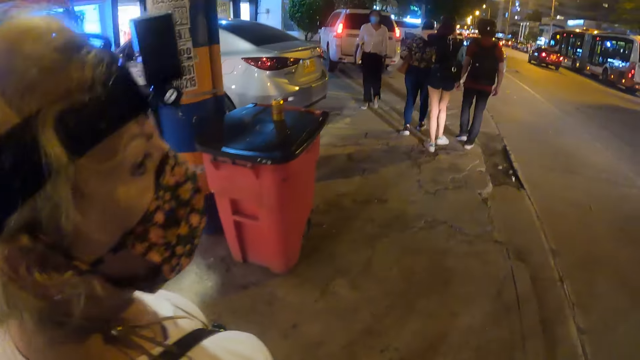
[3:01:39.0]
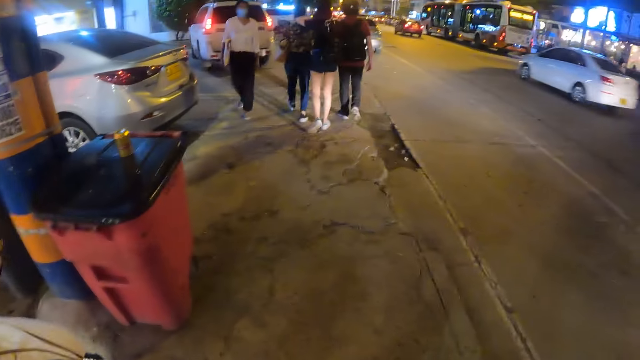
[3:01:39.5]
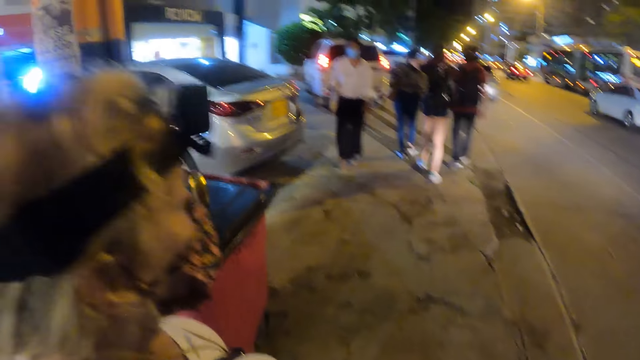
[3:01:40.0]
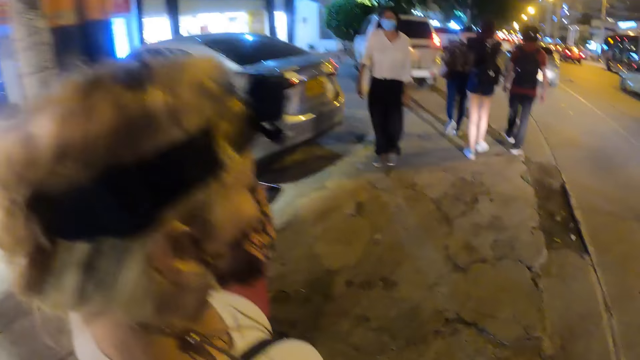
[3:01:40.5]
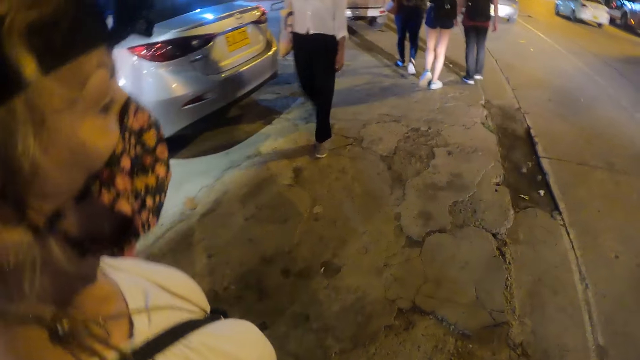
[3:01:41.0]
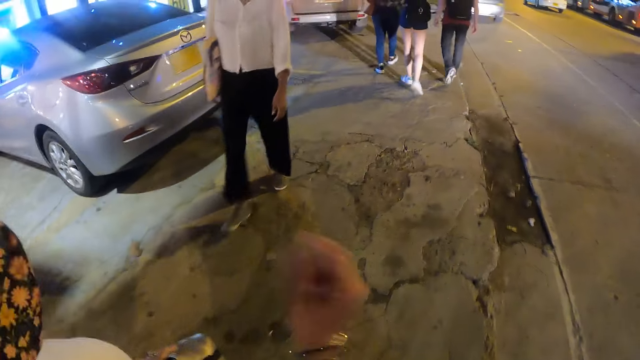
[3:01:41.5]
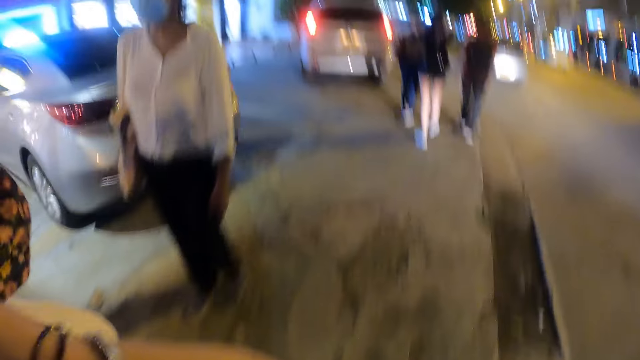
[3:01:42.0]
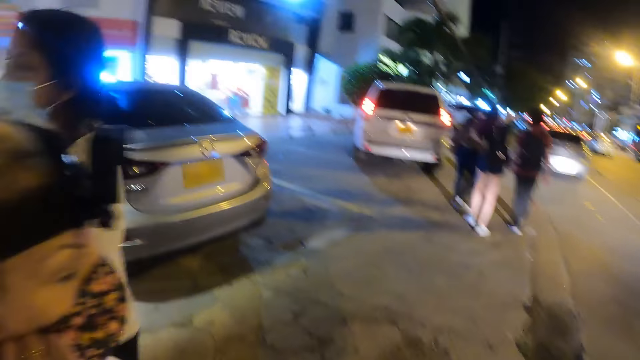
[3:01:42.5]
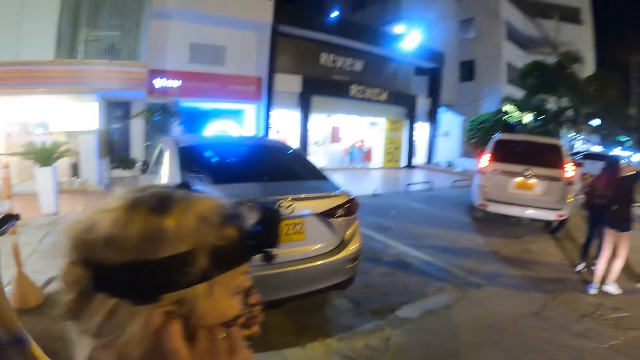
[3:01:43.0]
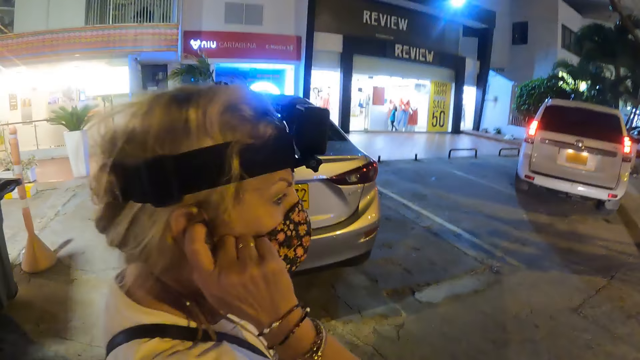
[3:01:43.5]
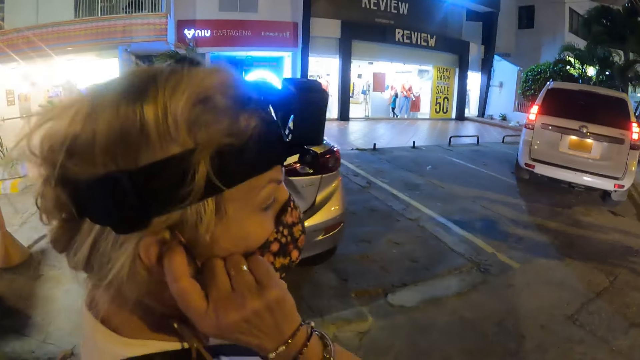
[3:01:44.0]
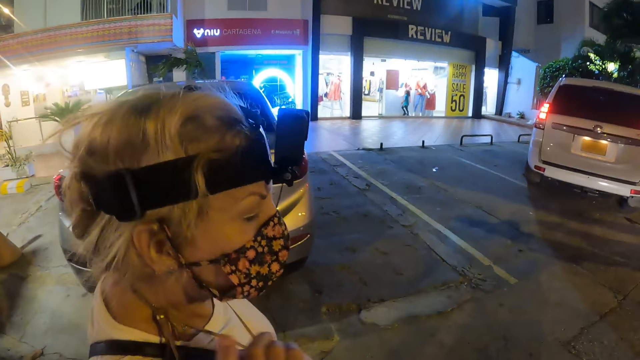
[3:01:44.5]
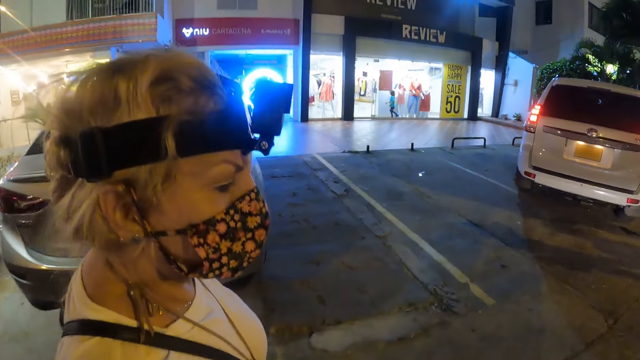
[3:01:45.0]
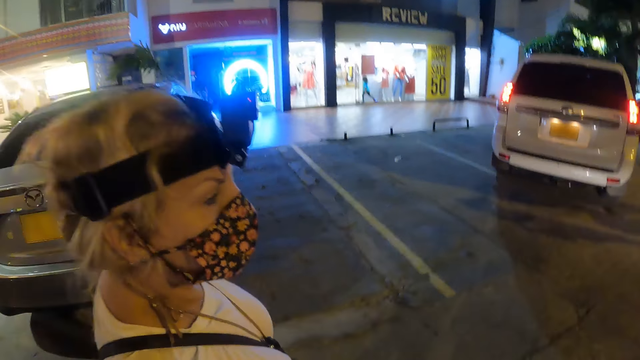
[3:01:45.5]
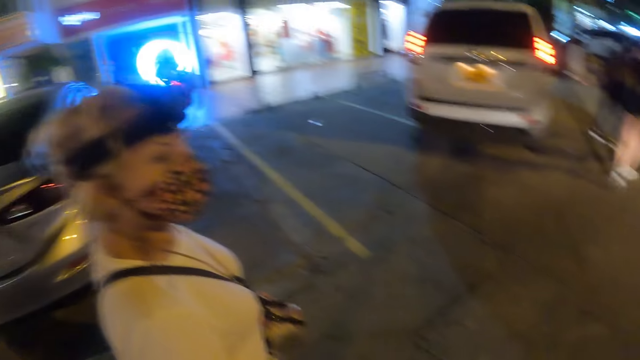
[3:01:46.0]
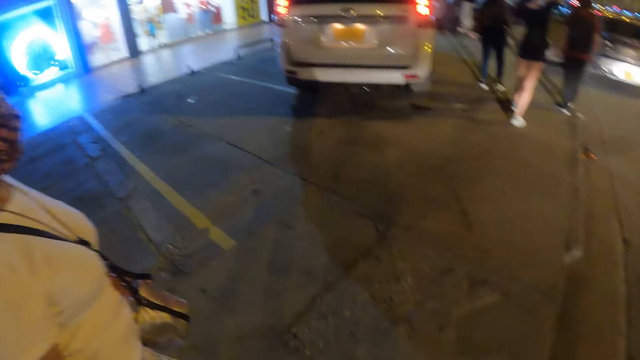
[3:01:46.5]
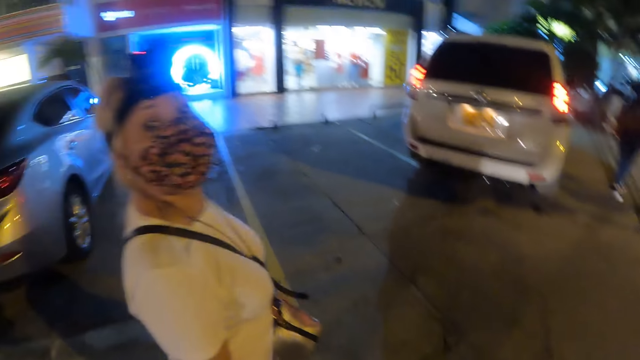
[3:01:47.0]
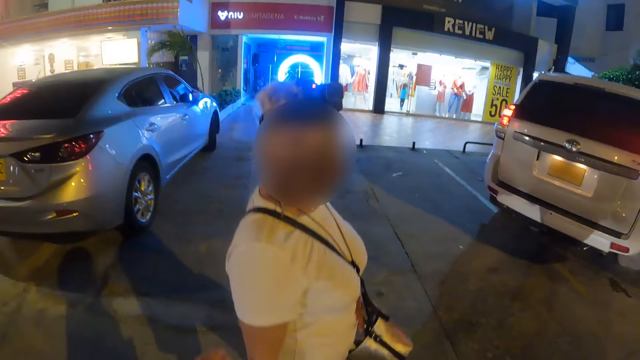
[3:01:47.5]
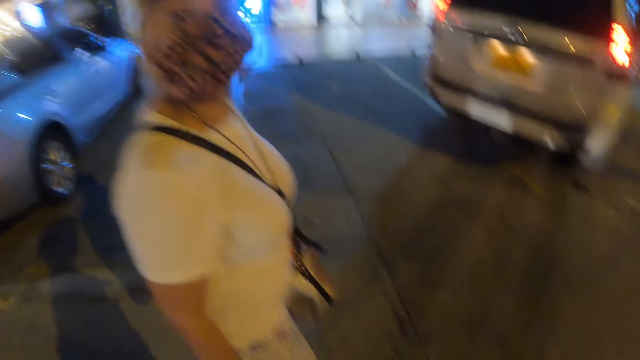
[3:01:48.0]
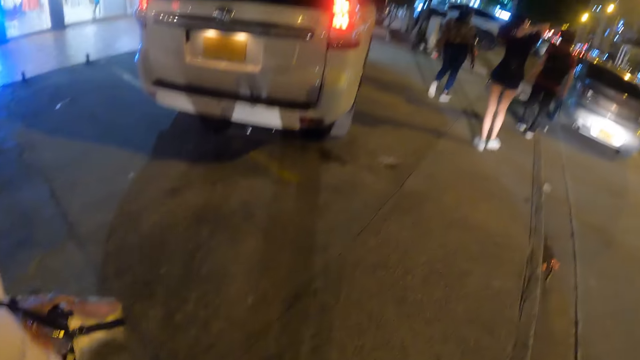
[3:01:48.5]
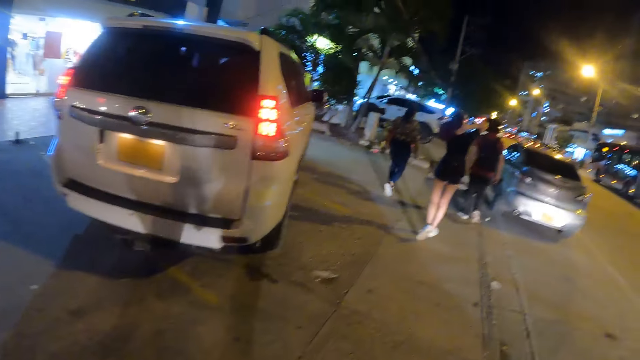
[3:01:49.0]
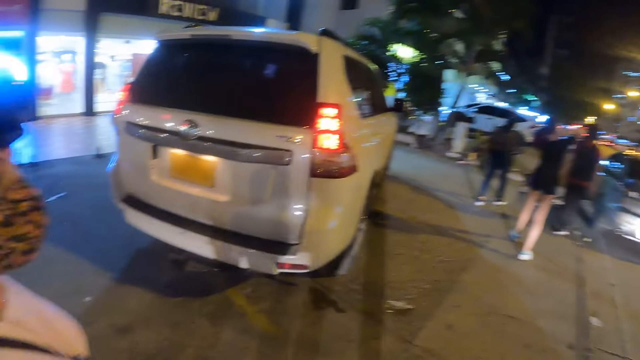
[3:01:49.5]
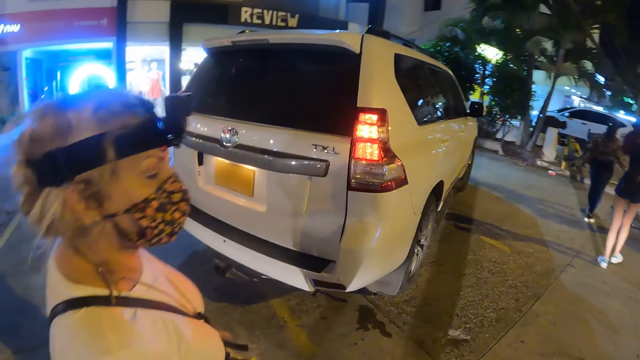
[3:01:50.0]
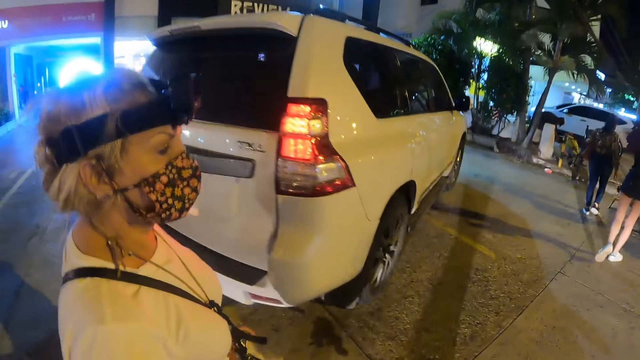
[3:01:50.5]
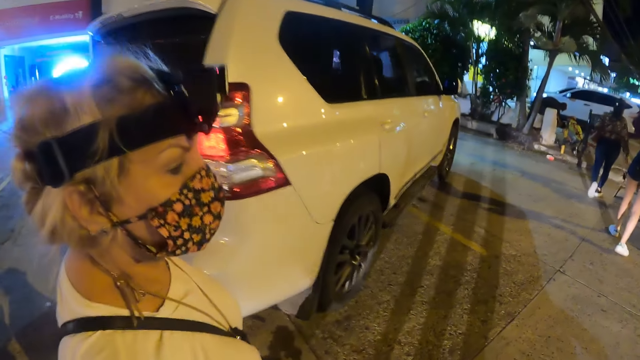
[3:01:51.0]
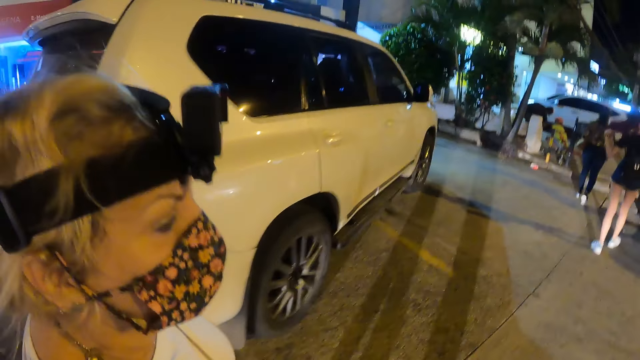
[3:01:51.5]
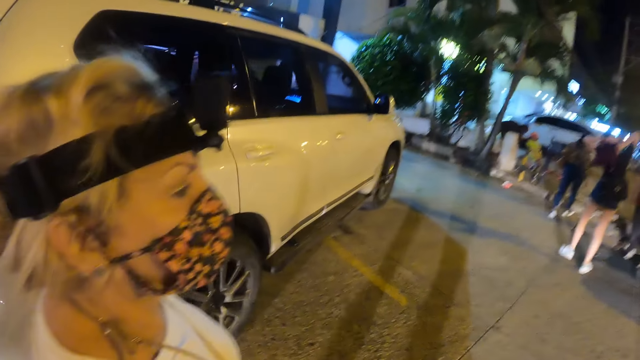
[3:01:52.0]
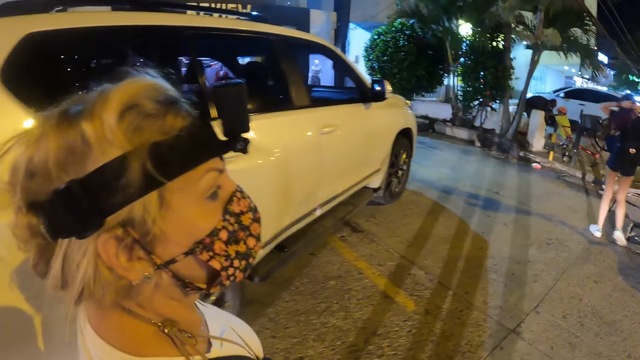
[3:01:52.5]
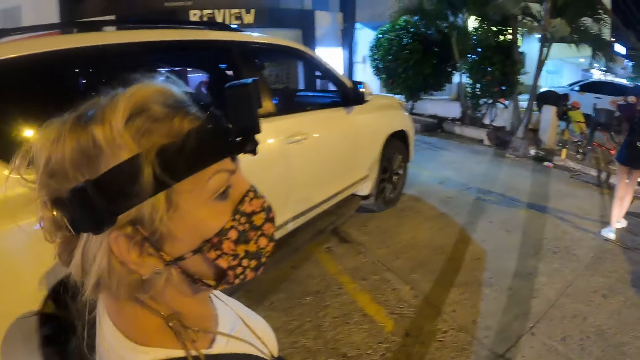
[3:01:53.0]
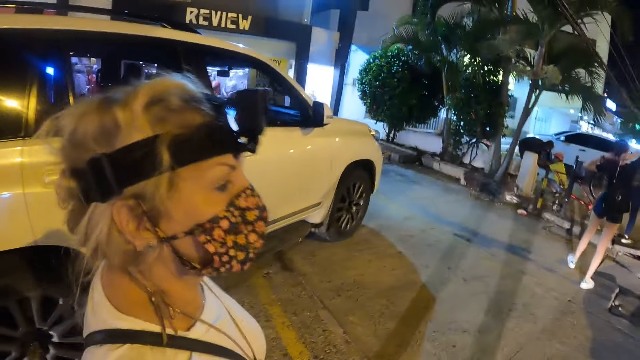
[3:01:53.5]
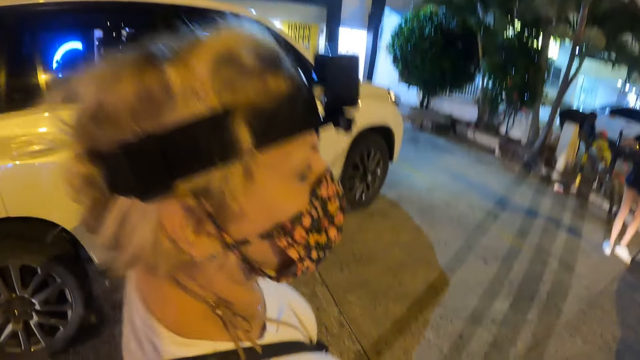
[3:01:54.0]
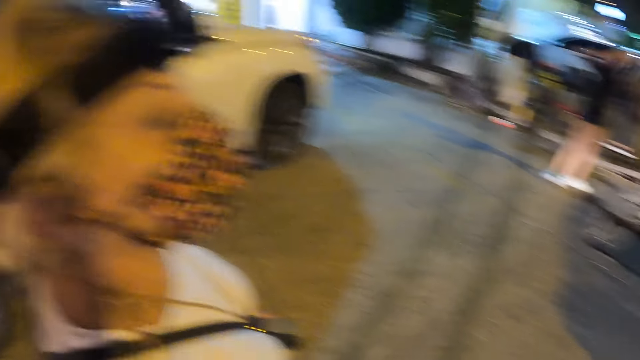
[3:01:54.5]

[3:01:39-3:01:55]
A woman scratches her ear. The woman walks around.

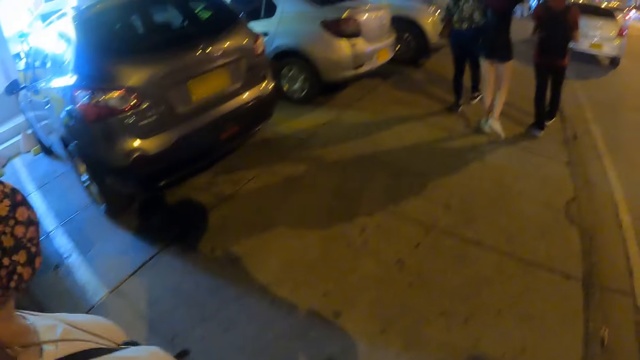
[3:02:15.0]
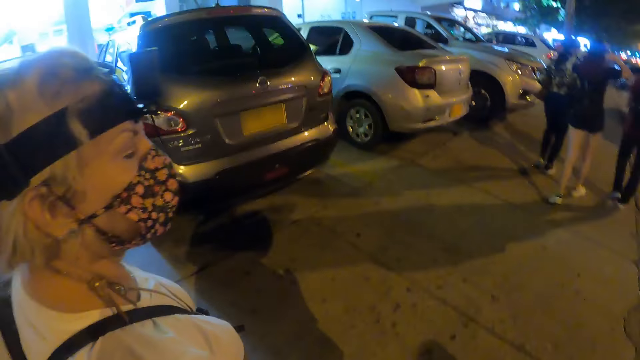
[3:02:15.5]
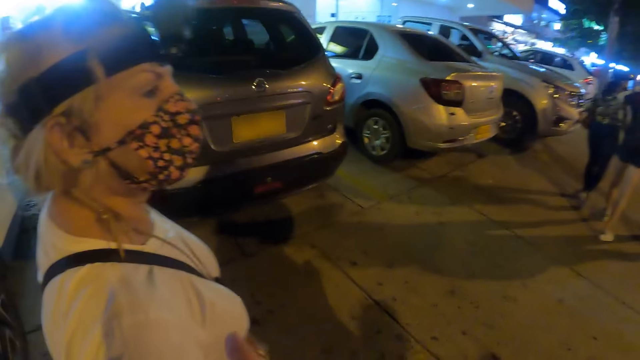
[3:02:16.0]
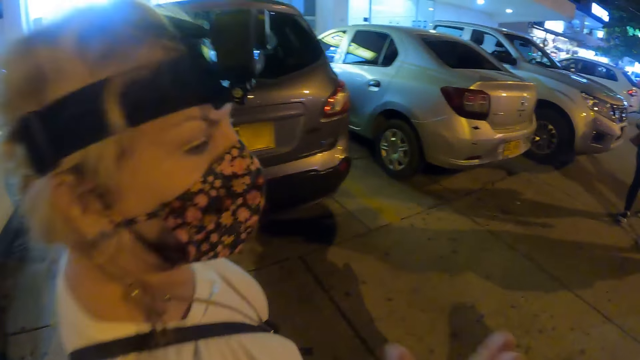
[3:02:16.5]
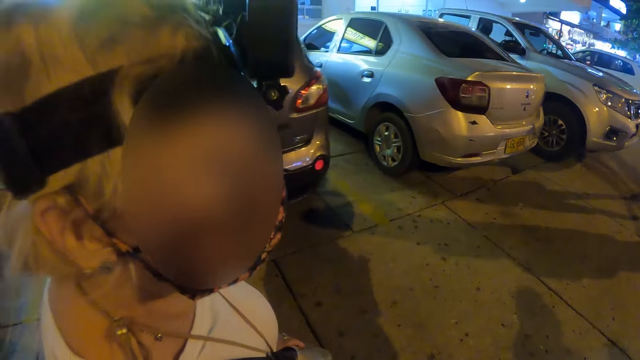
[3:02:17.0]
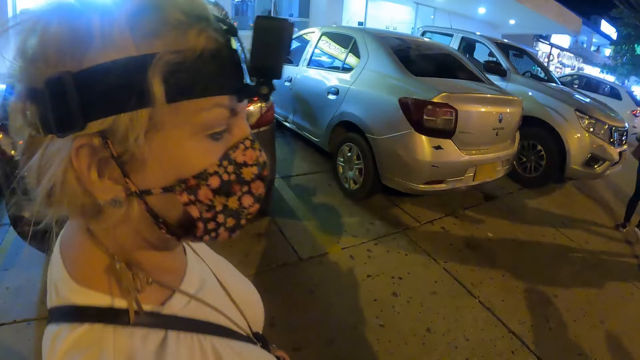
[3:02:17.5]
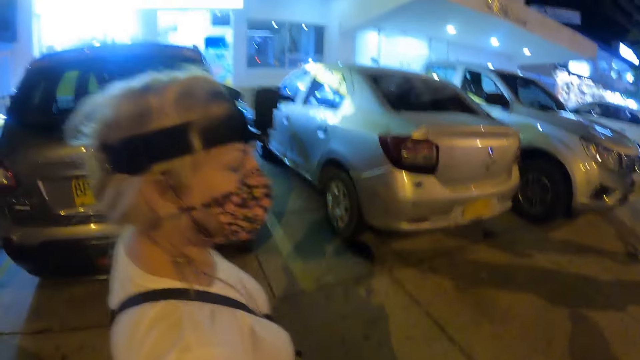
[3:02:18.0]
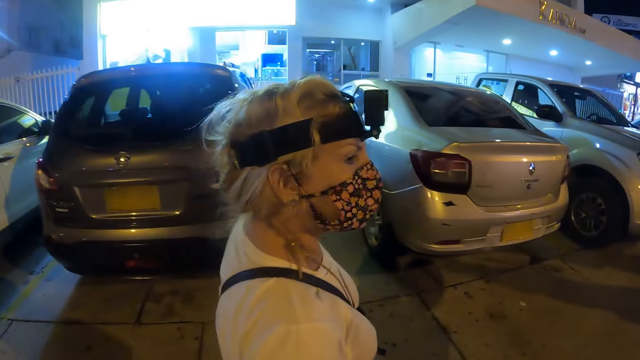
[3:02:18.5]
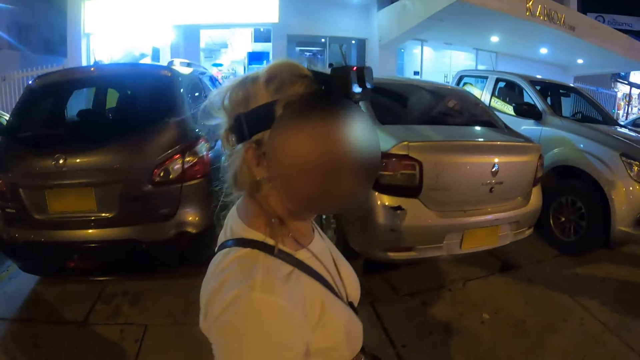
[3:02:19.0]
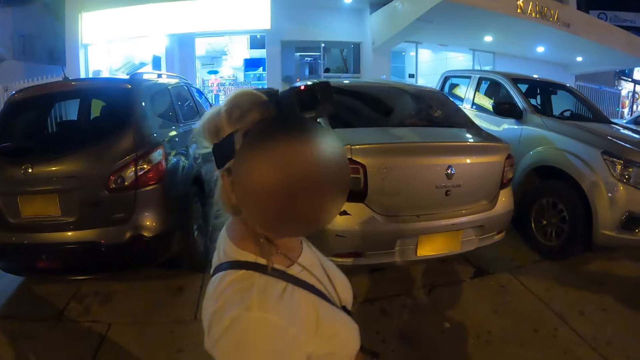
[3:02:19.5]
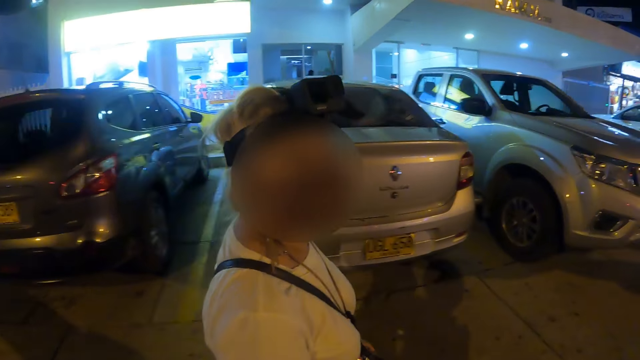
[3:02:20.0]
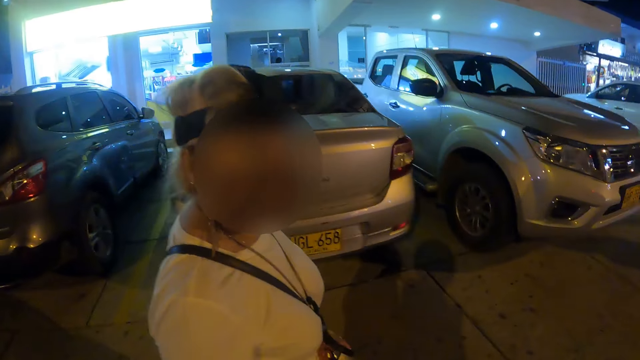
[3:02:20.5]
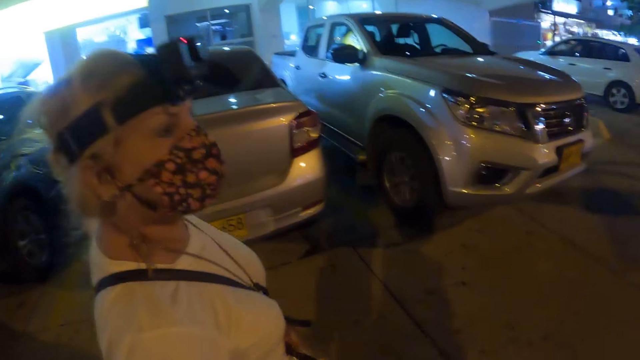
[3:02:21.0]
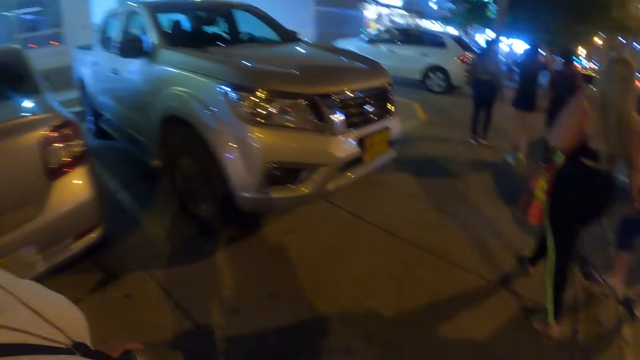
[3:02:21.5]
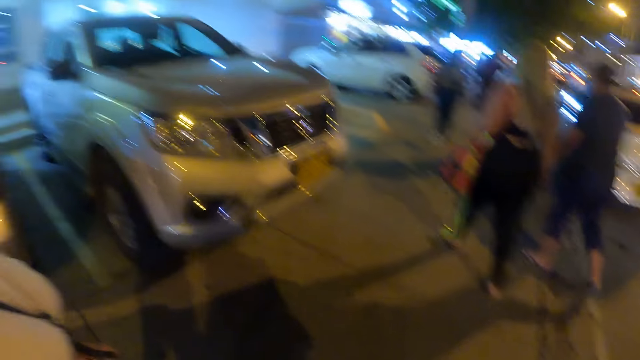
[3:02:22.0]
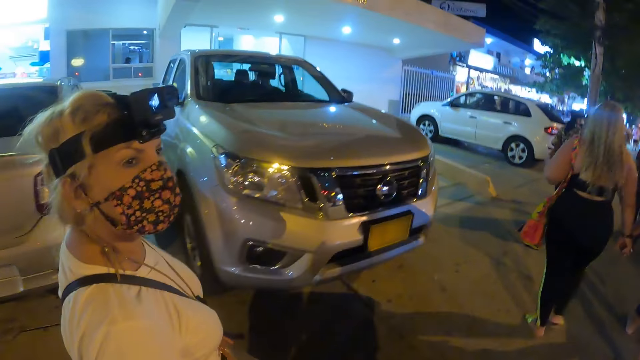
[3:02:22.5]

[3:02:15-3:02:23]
The camera wearer uses gestures.
